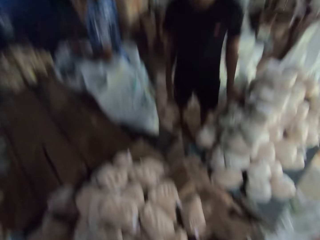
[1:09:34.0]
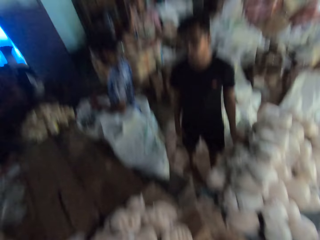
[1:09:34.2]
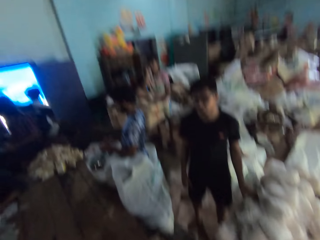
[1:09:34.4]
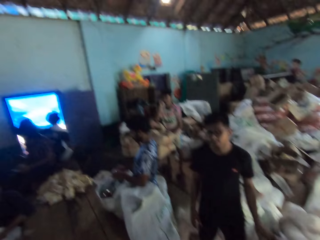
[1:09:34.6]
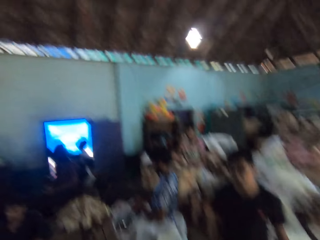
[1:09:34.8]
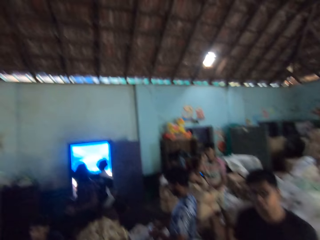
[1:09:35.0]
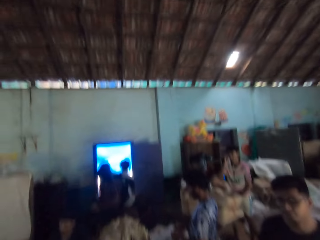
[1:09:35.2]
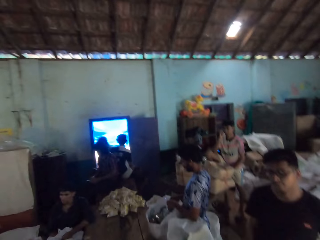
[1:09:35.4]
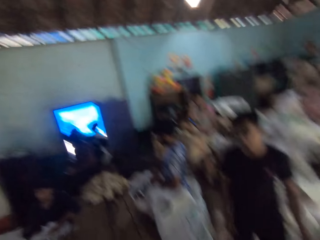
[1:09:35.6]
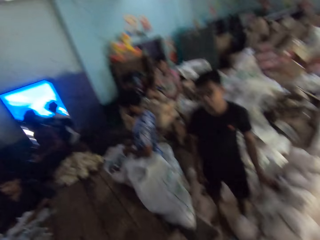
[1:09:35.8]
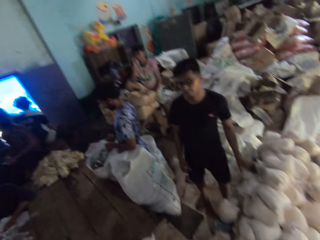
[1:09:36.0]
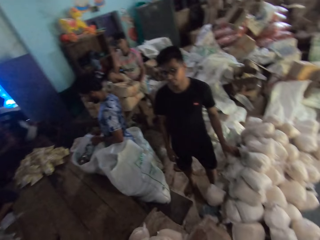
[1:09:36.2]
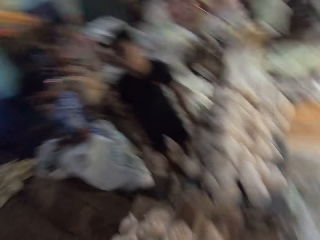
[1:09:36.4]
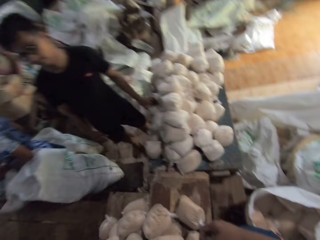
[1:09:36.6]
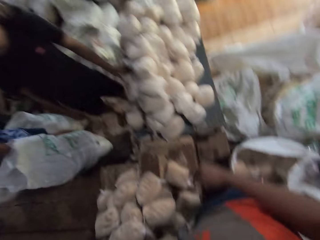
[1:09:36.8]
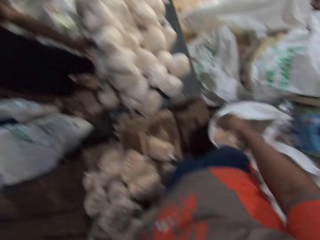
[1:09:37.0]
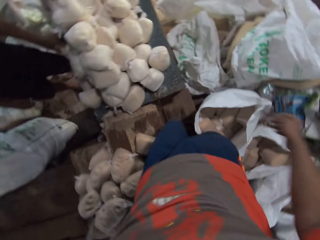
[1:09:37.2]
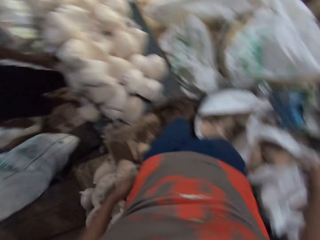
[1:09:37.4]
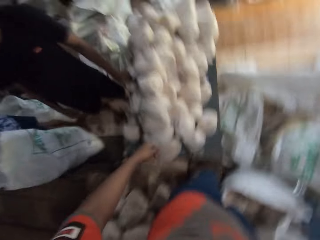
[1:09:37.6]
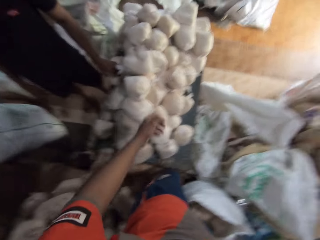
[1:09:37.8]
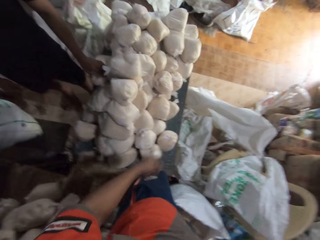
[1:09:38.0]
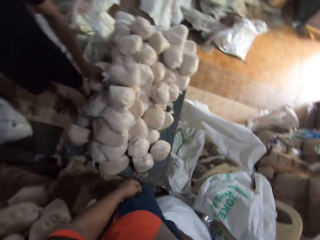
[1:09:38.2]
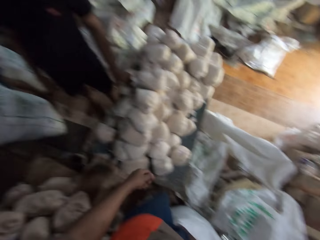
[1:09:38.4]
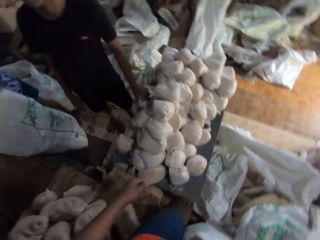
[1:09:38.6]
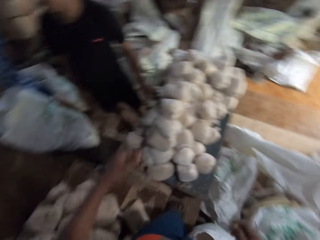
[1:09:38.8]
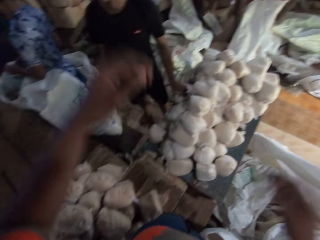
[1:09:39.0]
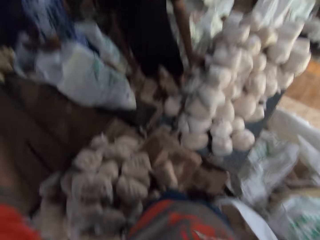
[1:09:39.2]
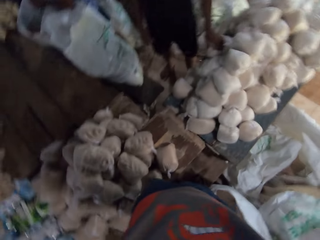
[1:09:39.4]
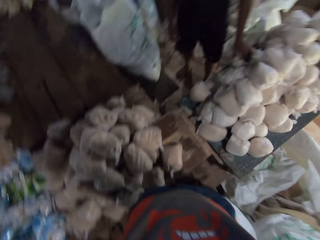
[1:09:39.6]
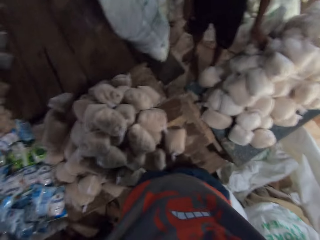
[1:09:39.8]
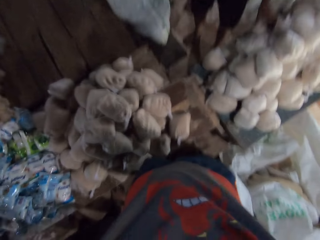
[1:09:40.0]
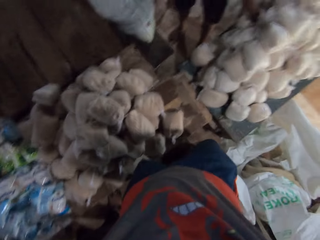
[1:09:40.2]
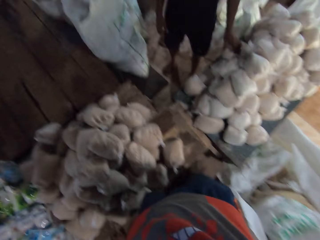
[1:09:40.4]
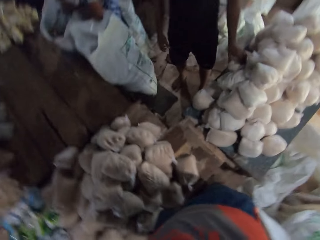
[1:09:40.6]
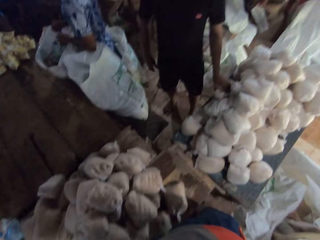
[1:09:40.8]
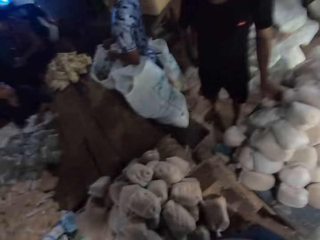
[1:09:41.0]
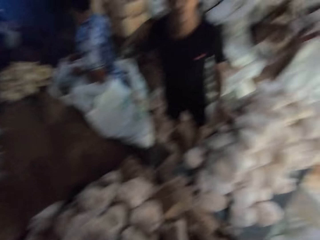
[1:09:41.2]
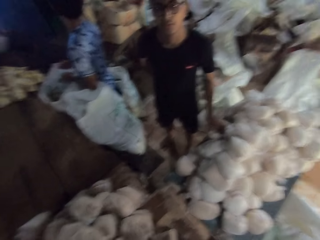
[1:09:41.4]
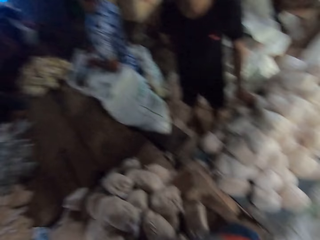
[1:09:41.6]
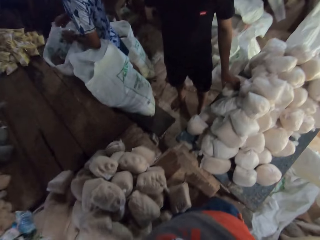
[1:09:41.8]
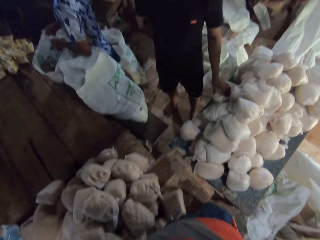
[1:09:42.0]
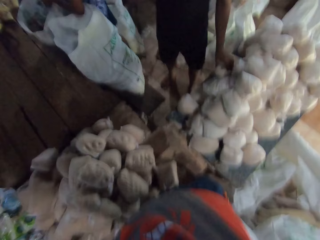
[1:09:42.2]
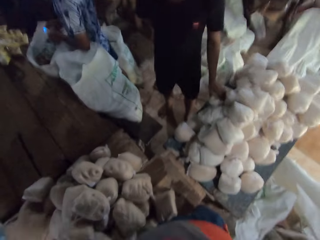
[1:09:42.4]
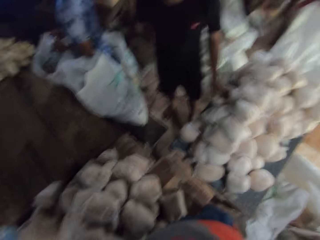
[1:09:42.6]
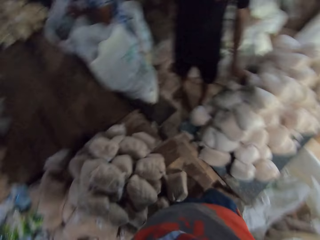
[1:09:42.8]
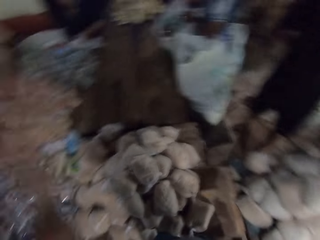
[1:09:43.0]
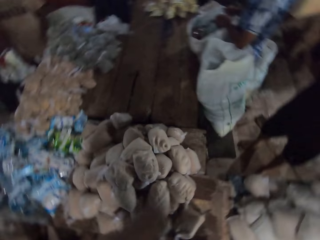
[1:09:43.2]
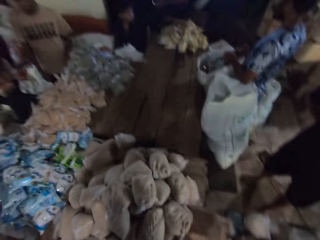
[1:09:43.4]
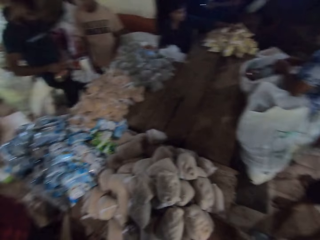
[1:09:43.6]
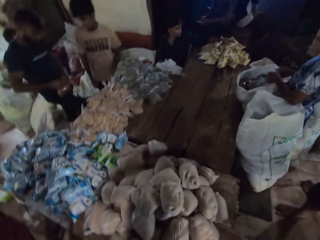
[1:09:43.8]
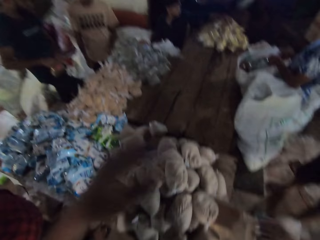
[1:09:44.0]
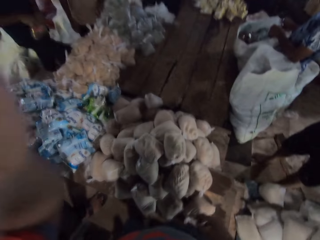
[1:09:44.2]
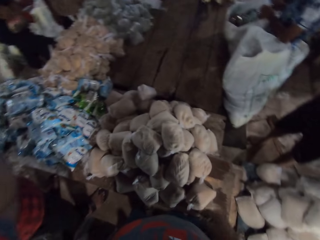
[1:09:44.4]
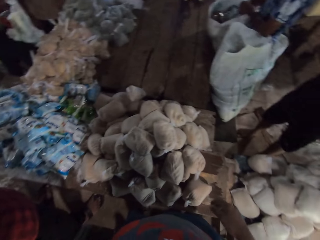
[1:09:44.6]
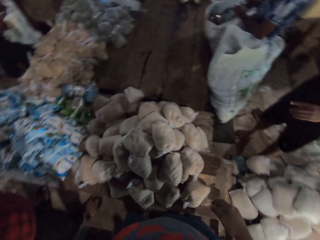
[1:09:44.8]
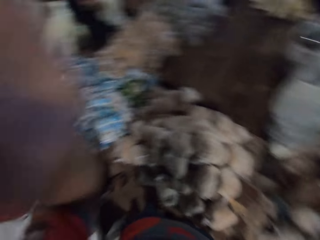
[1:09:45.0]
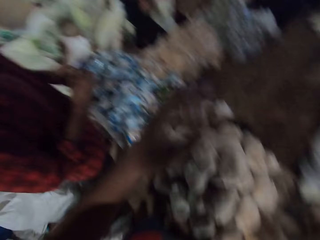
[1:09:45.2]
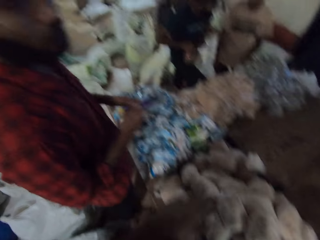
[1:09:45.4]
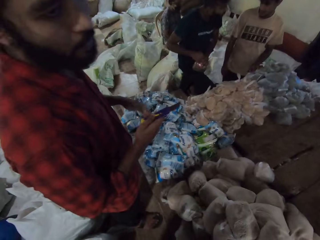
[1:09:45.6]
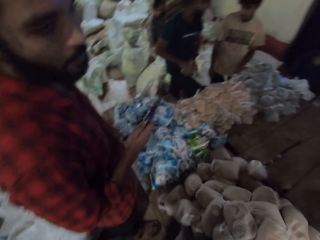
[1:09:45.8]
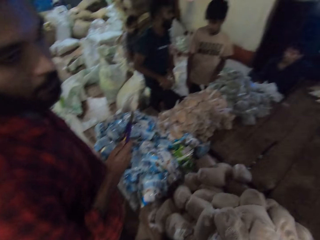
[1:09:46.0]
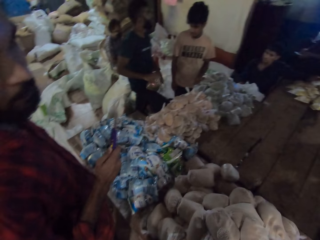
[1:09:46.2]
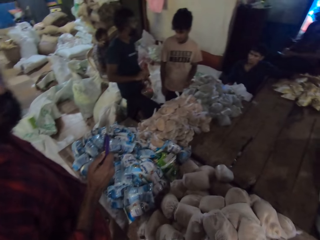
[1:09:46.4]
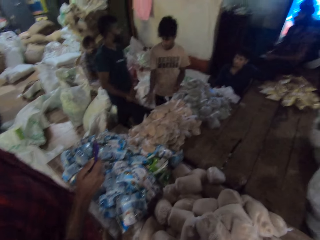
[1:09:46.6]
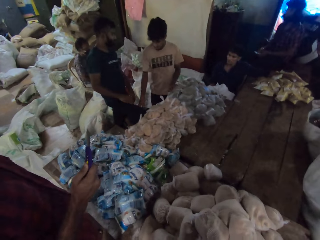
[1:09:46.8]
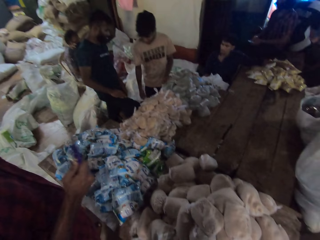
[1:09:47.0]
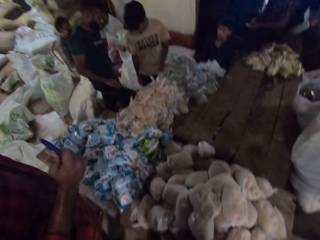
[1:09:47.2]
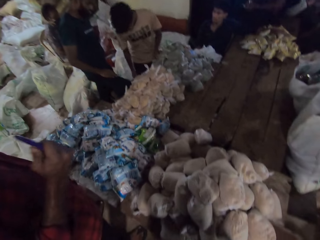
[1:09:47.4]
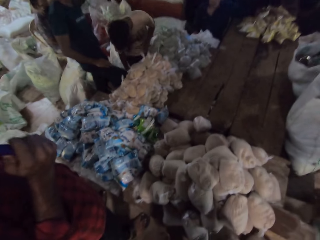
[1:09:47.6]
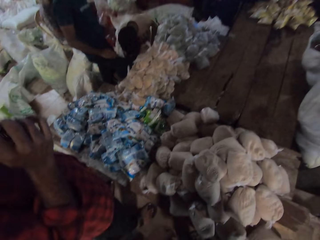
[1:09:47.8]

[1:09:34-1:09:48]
The camera wearer looks around the shop. They converse with a man. They touch something. The man looks around the shop. The camera wearer converses with the man. Another man holds a packet in both hands. The camera wearer looks around the shop. They touch something. Another man holds a cutter in his right hand. The camera wearer converses with another man and the first man.

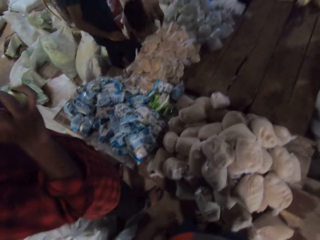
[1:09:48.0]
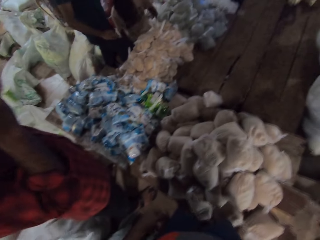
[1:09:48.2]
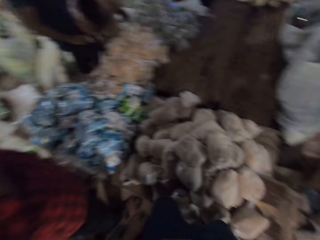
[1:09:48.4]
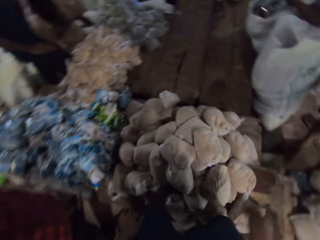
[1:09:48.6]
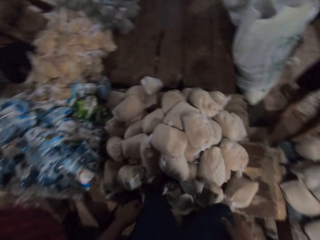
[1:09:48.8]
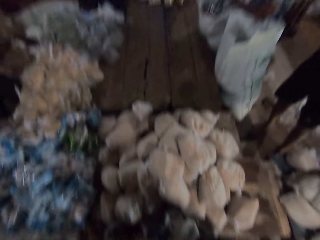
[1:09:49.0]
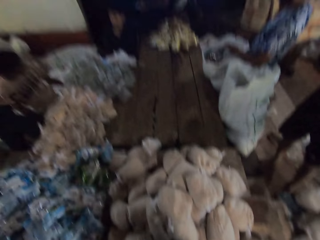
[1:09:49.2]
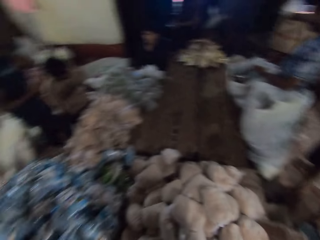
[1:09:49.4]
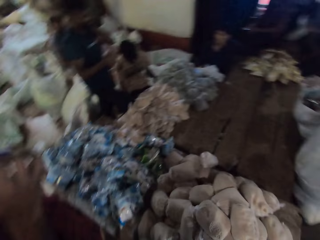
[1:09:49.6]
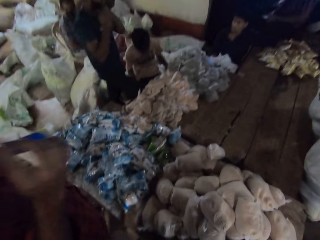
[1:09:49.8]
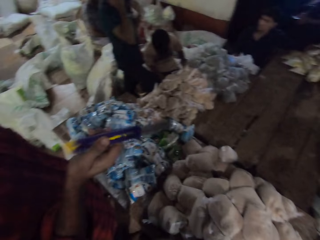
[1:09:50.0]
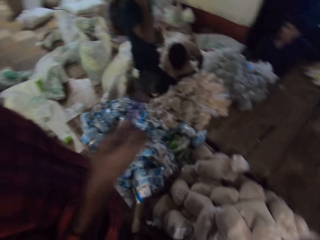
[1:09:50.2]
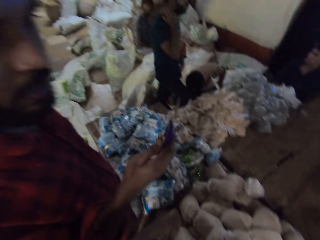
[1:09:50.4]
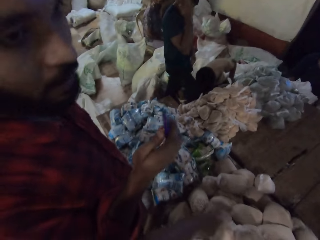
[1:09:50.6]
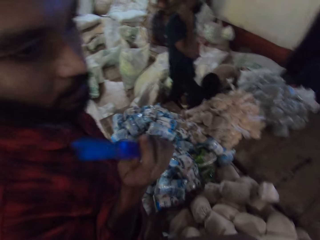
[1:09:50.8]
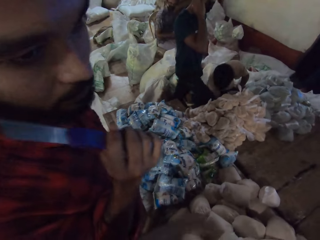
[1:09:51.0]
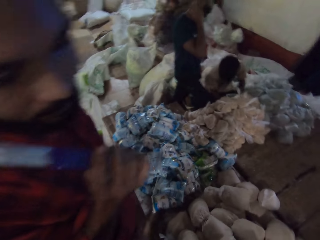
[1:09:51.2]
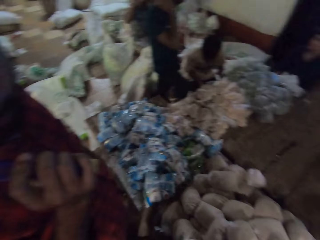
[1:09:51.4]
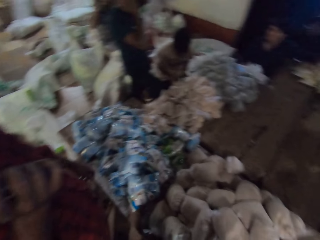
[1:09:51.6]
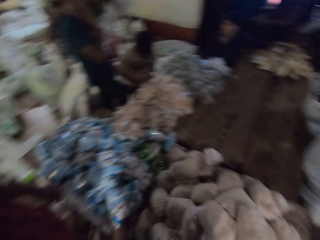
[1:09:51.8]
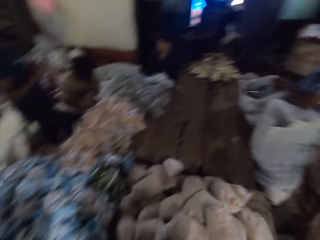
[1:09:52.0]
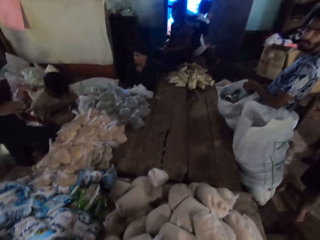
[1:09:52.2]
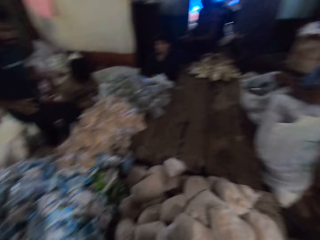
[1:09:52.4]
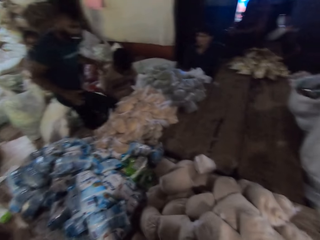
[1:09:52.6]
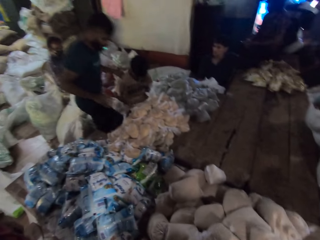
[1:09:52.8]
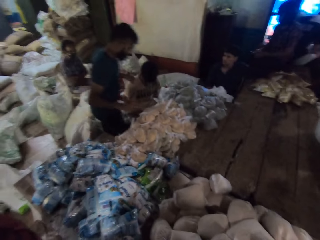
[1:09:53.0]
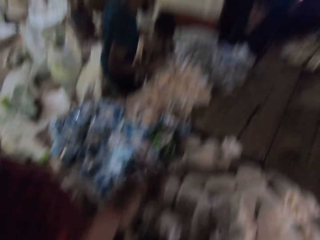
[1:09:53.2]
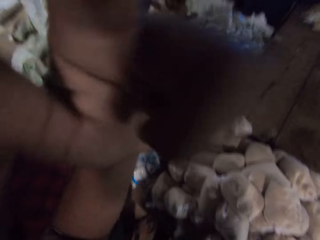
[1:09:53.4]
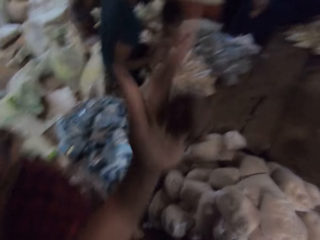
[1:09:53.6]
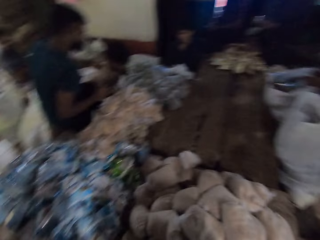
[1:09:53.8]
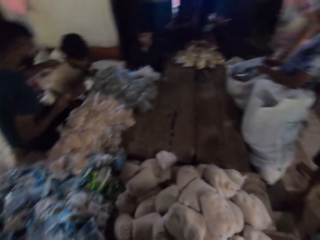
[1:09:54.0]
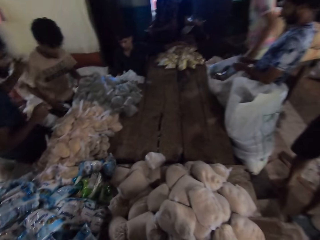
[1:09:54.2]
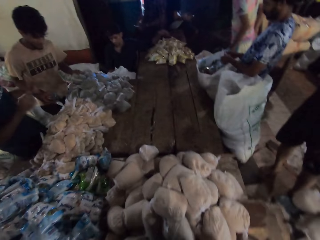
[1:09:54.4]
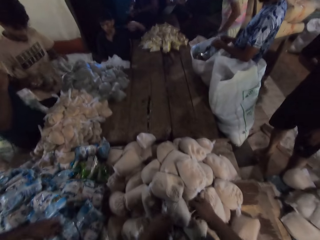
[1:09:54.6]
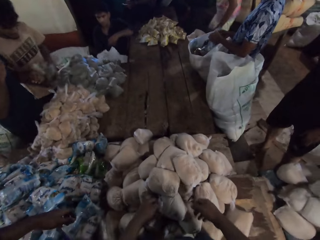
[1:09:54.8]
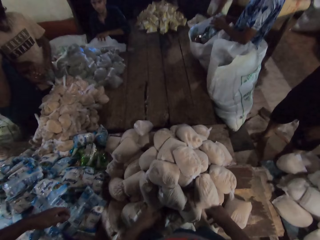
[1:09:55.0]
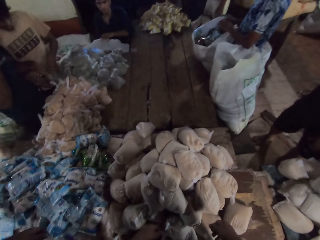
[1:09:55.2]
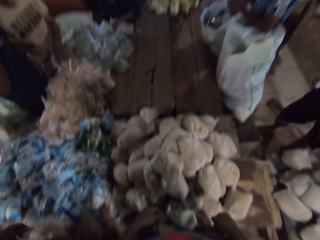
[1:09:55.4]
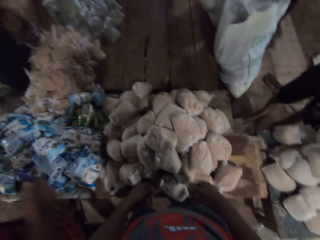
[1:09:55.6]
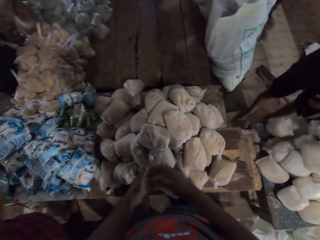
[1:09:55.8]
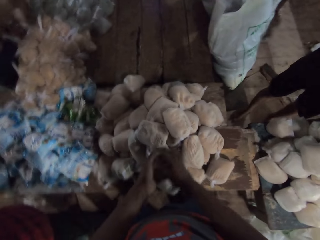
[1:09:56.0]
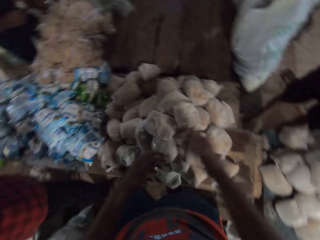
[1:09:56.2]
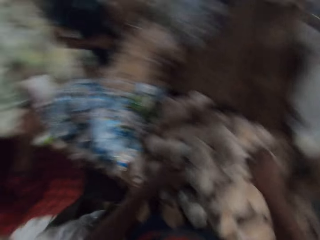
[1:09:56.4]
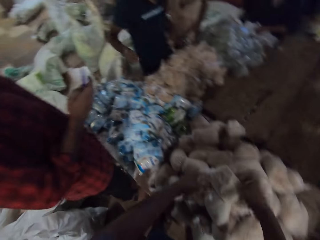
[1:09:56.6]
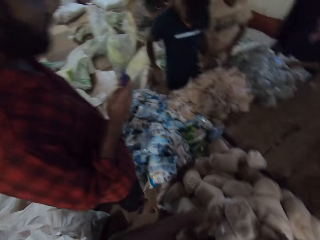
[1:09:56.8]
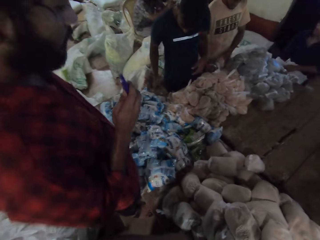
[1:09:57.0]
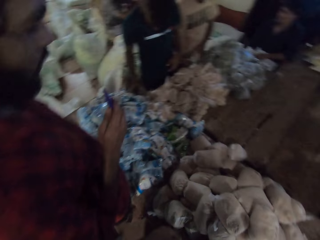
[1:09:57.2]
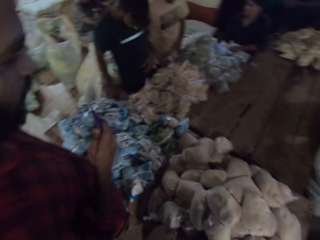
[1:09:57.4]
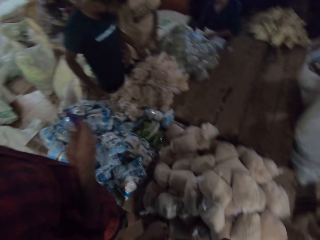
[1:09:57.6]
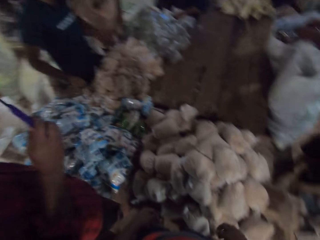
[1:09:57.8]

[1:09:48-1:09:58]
A man holds a cutter. The camera wearer converses with the man and another man. The other man picks a packet from the table with his left hand. The other man passes the packet to his right hand with his left hand. The first man holds a bag on the table with his left hand. The other man picks a packet from the table with his left hand.
